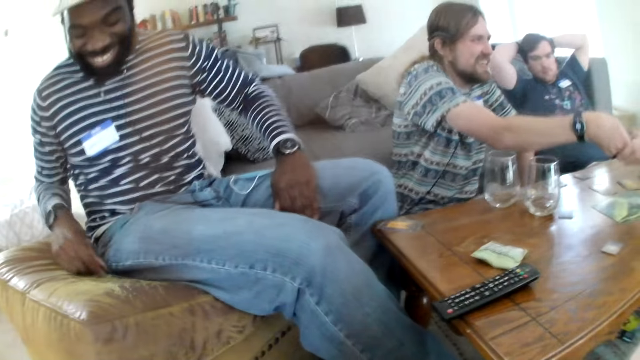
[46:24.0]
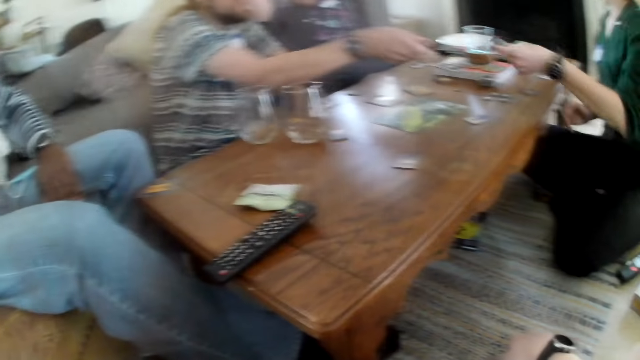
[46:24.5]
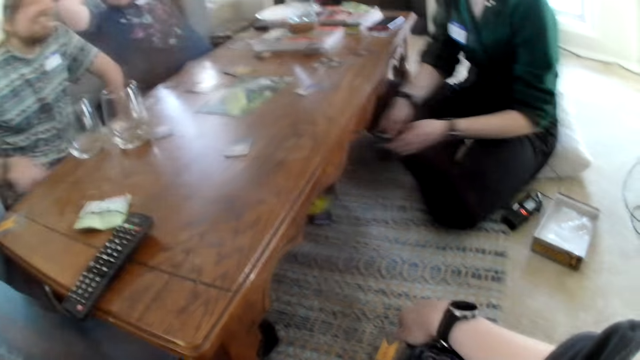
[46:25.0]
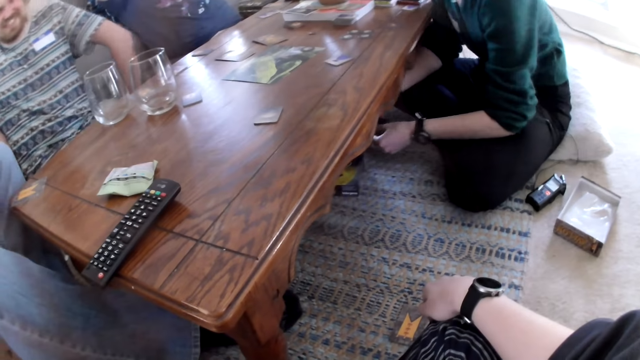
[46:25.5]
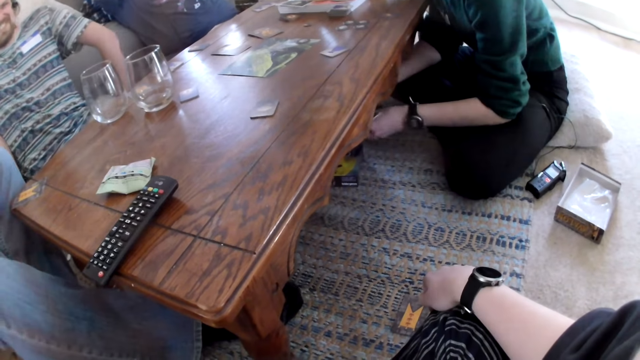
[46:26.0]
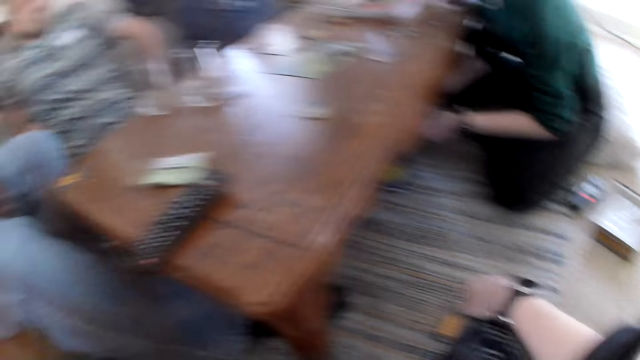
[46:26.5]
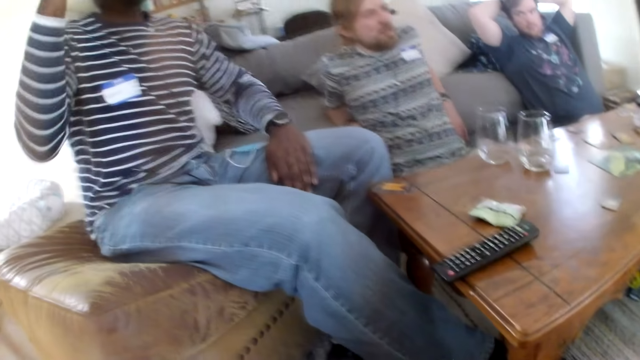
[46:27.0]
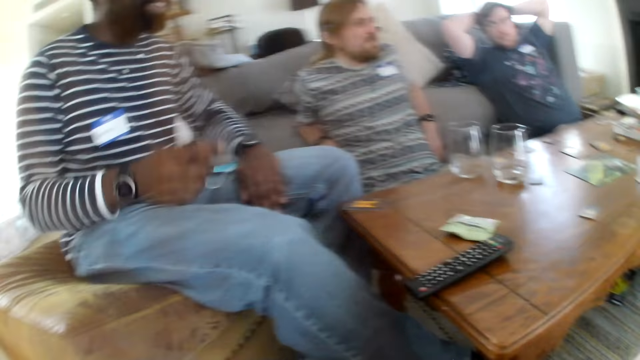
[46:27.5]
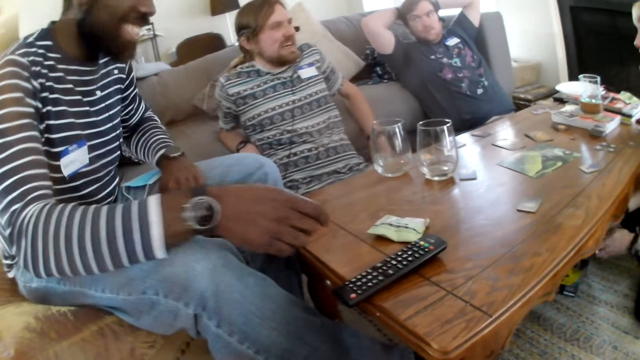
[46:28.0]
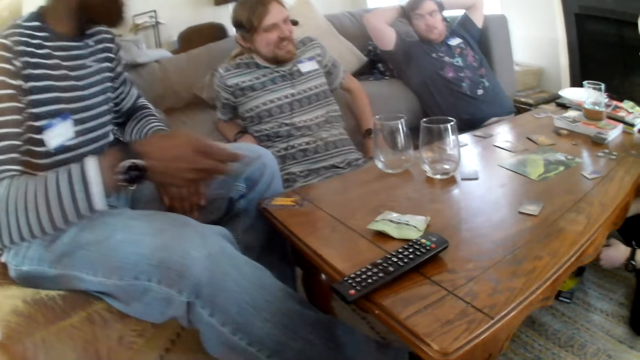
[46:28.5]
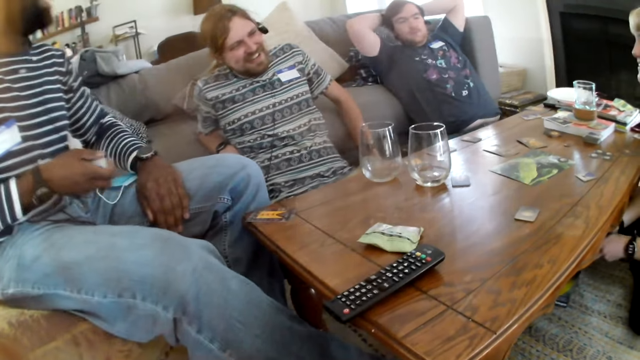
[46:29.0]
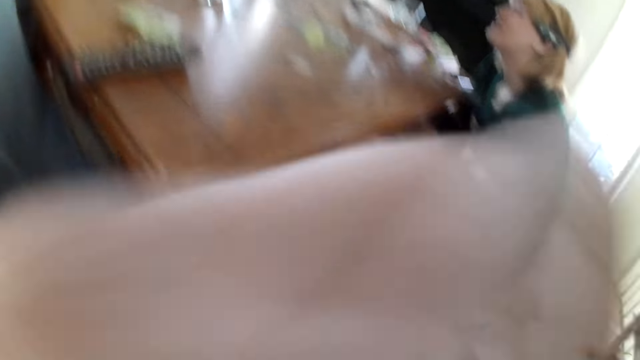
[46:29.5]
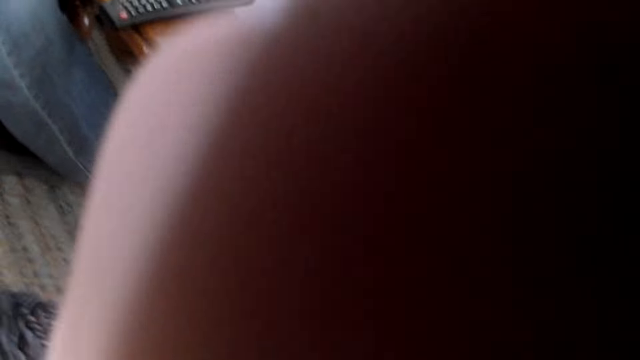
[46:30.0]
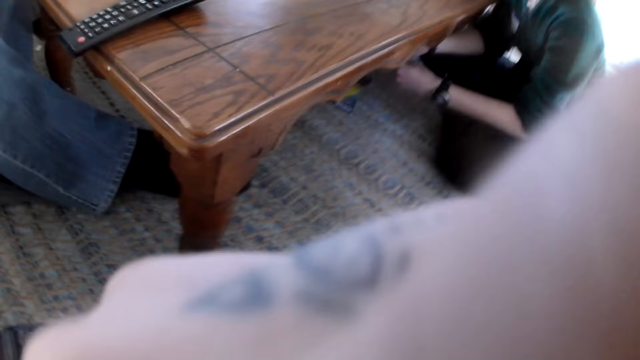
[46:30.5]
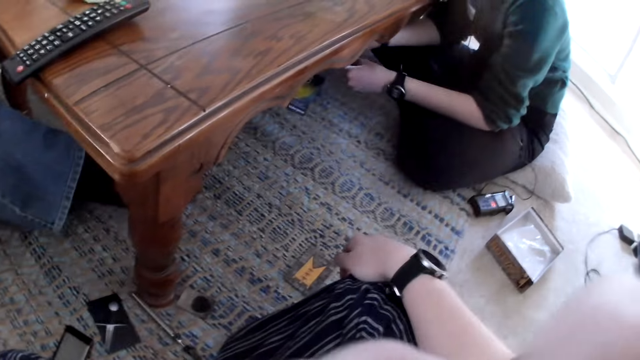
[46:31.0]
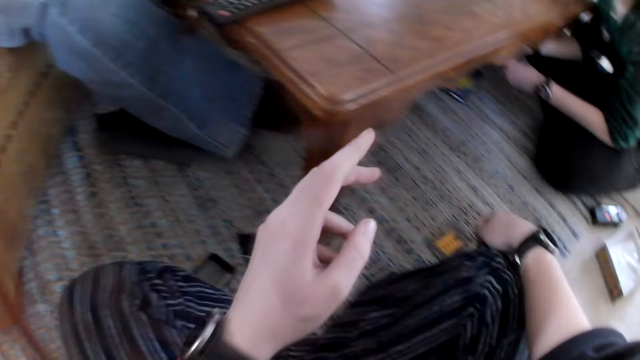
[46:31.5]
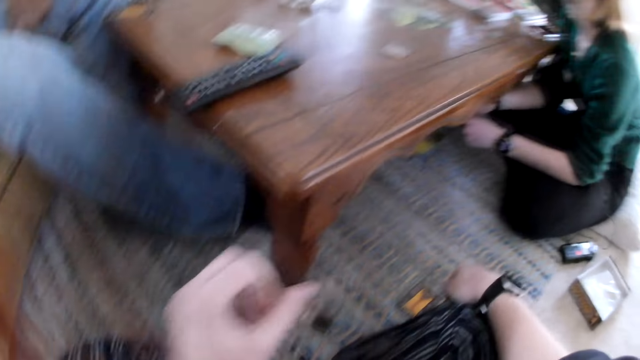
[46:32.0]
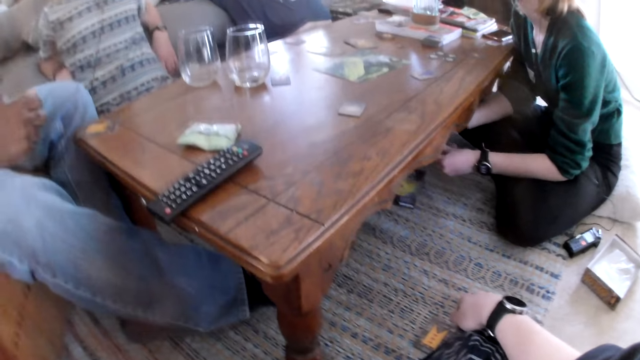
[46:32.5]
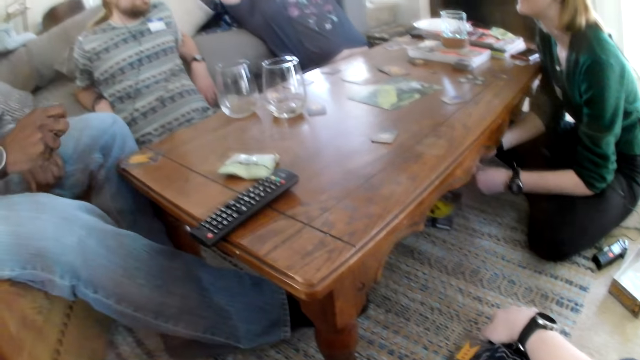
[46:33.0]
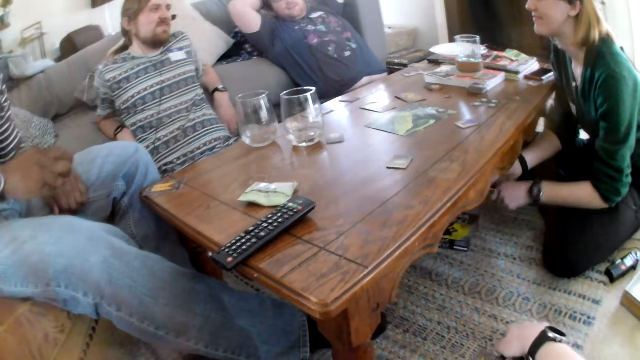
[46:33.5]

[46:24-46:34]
A man hands the cards to a woman with his right hand. The man speaks to the woman. The woman takes a card from the man. The woman shuffles the cards with her hands and holds cards under the table. Another man interacts with the group of people. The first man interacts with the group of people. Another man makes gestures with hands. The camera wearer touches something. She lowers her hand.

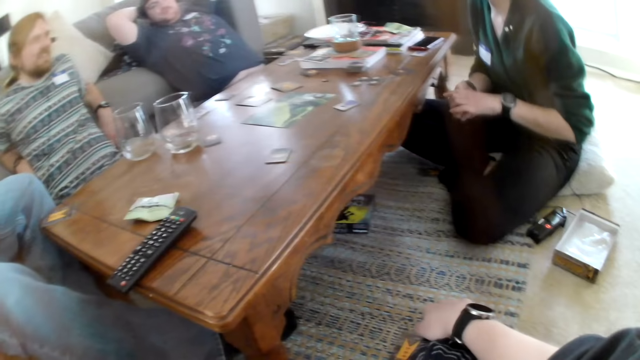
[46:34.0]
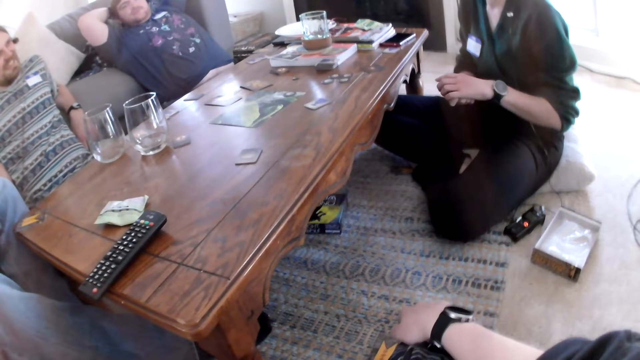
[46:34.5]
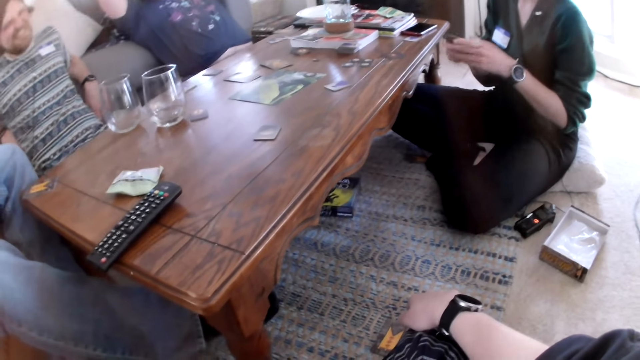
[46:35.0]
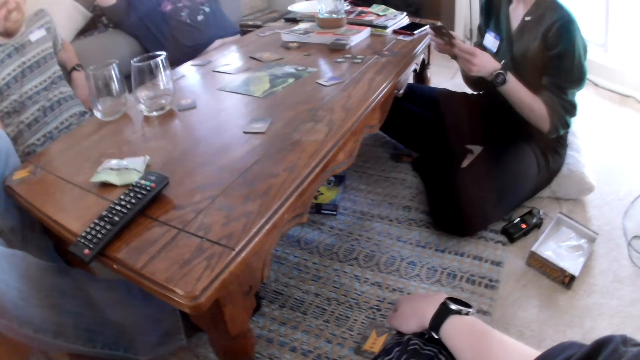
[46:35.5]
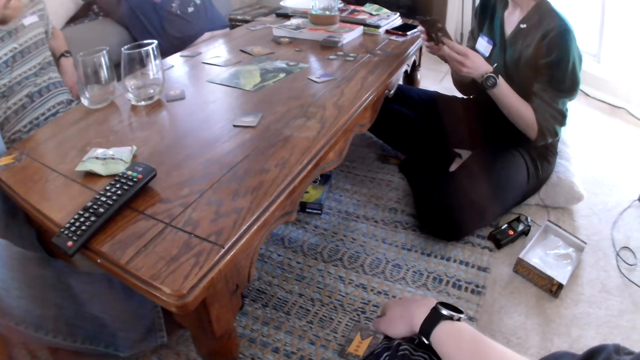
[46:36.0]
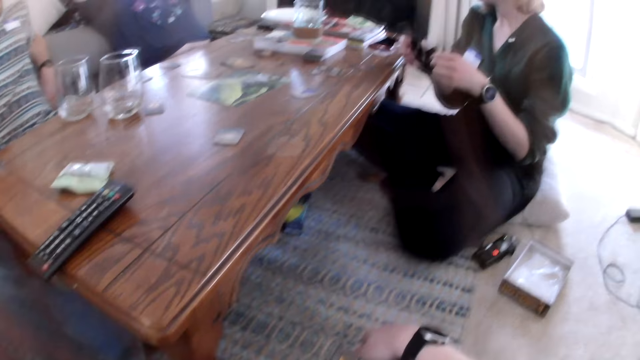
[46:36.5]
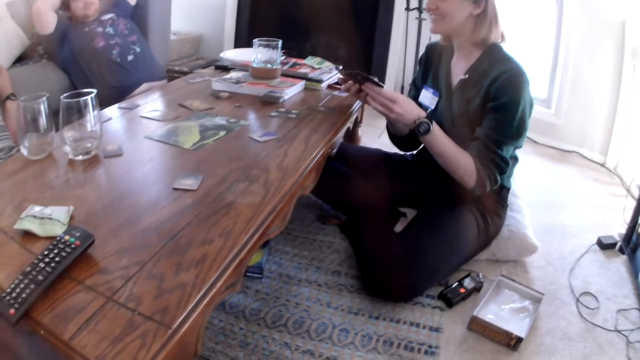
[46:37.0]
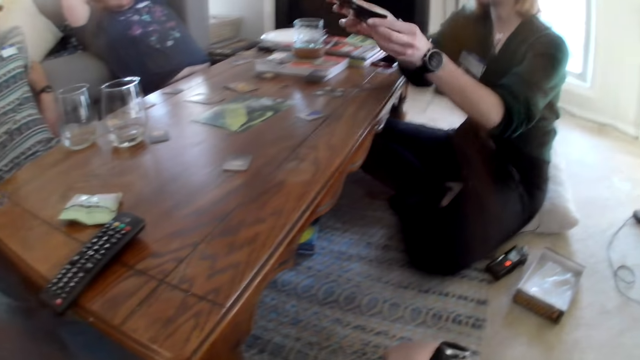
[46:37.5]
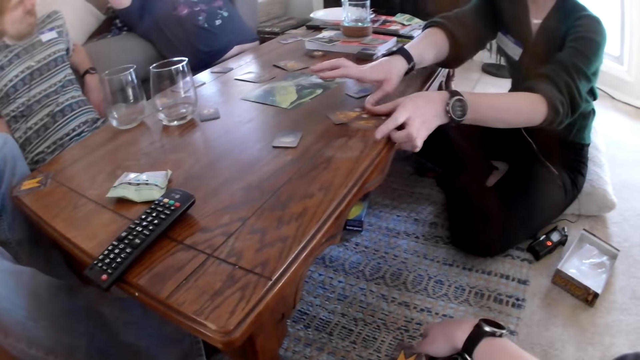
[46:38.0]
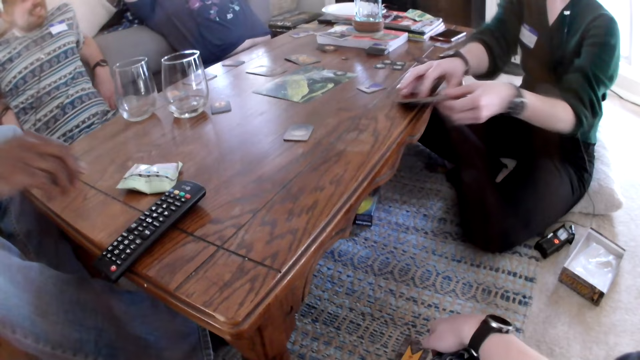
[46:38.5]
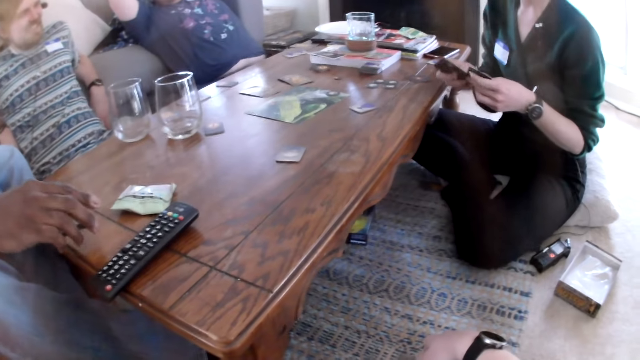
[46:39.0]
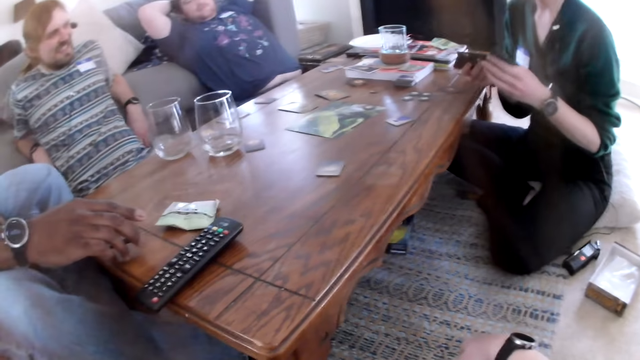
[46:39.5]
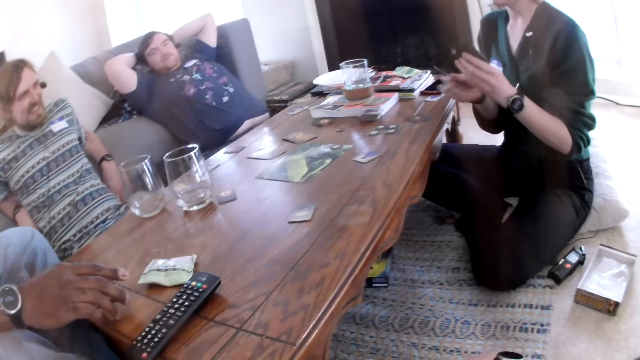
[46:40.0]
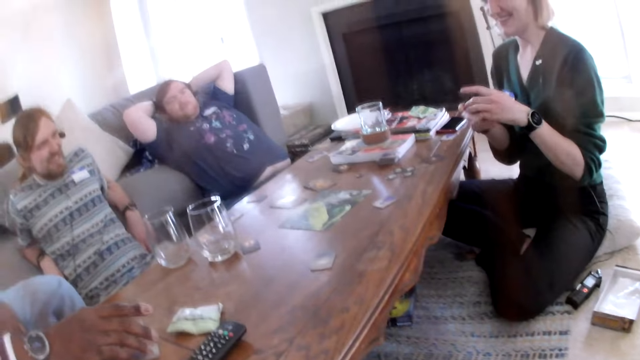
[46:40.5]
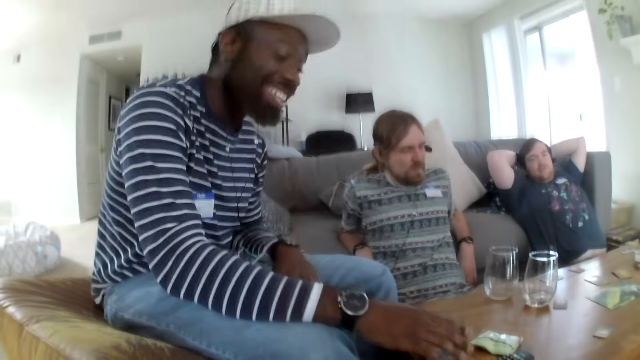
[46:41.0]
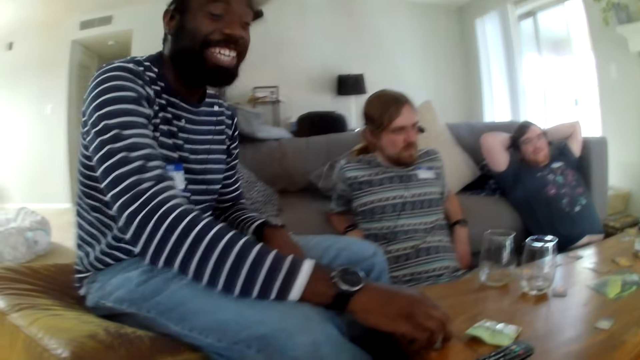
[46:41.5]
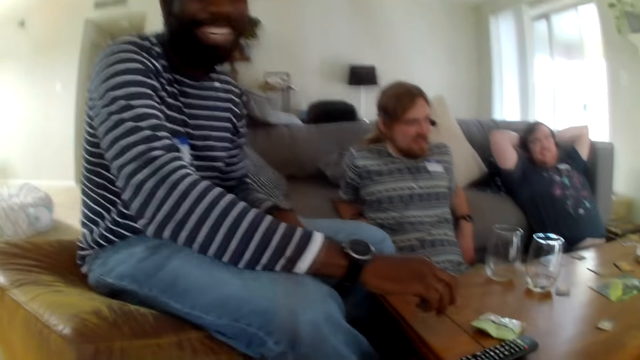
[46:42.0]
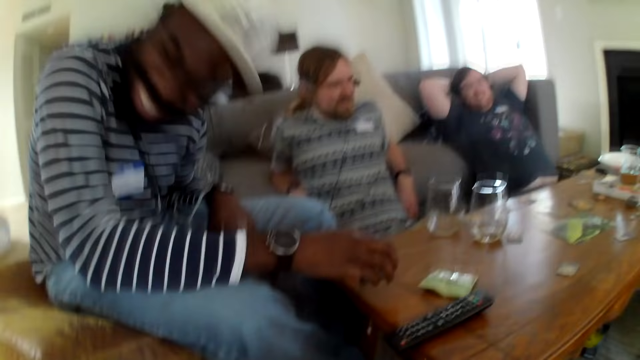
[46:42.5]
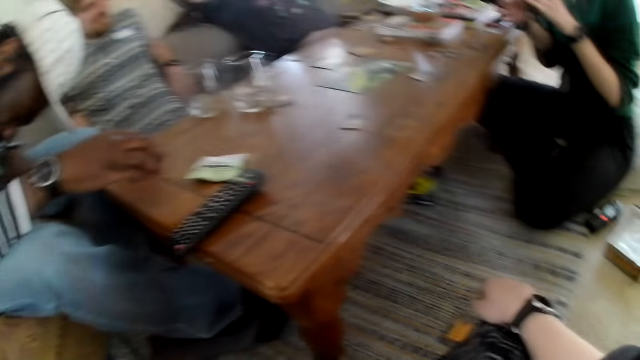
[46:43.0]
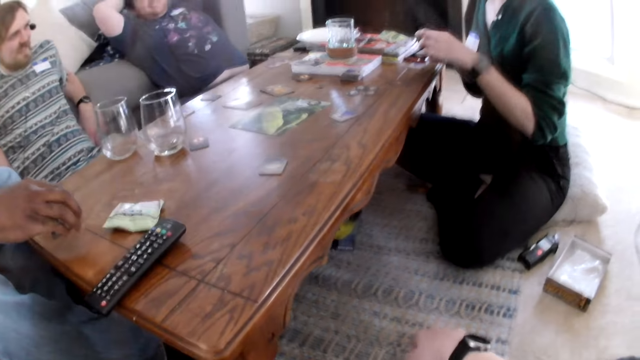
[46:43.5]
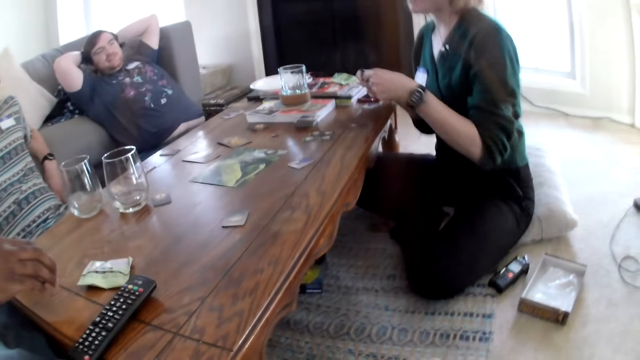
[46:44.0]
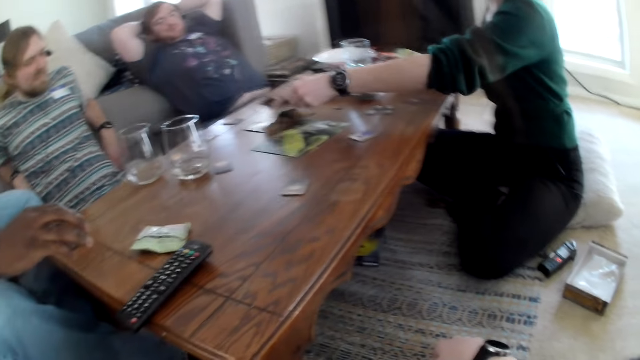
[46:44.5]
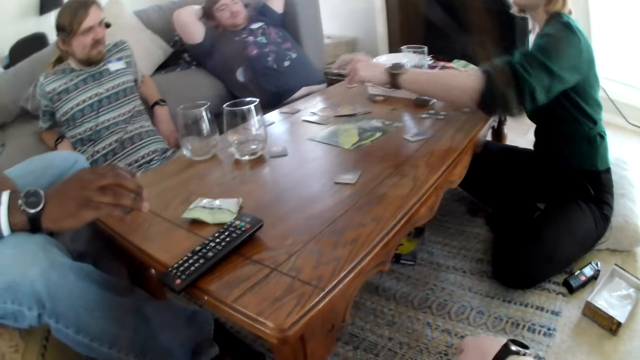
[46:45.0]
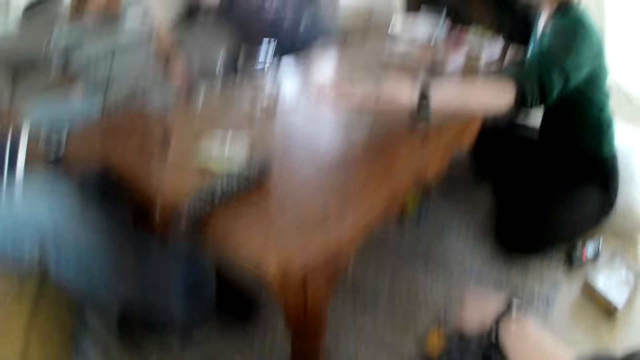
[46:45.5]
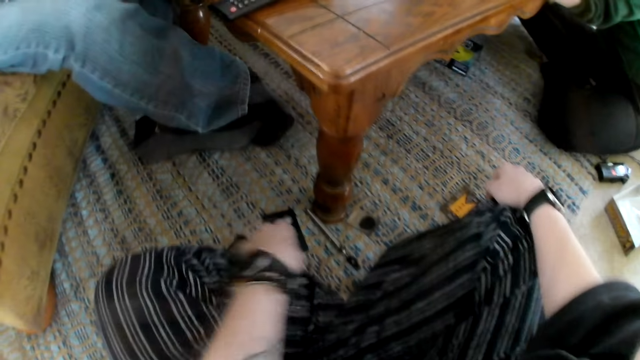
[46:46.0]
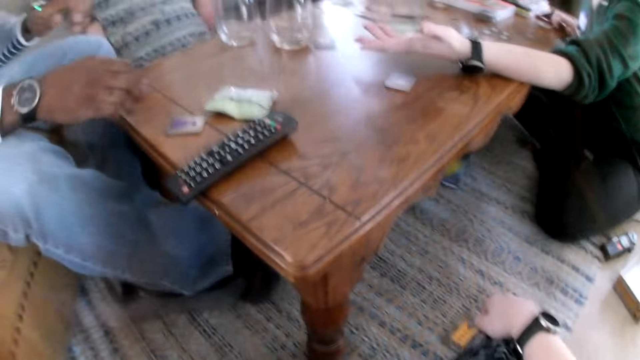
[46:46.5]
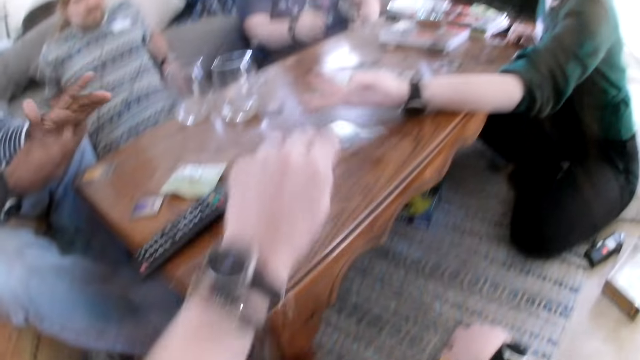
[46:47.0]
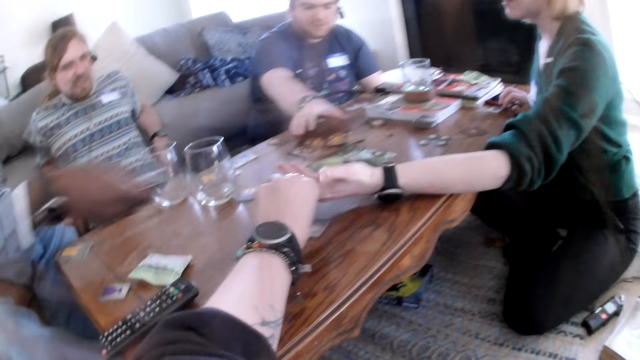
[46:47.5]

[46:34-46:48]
The camera wearer speaks. A lady removes her hands from under the table, looks at the cards in hand, speaks, puts the cards on the table, and picks the cards from the table. A man puts his hand over the table and laughs. The camera wearer laughs. The lady drops the cards on the table with her left hand. The camera wearer picks a card from the floor with her left hand. She gives the card to the lady with her left hand. Another man picks some cards from the table with his right hand.
